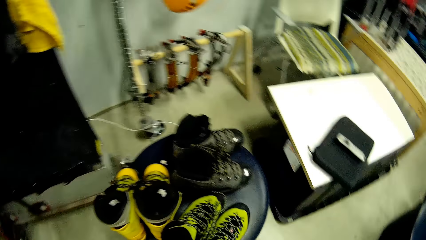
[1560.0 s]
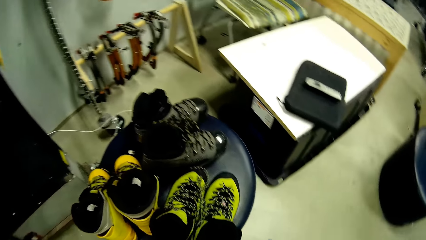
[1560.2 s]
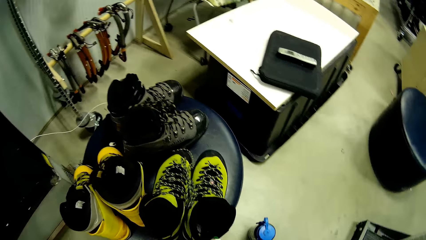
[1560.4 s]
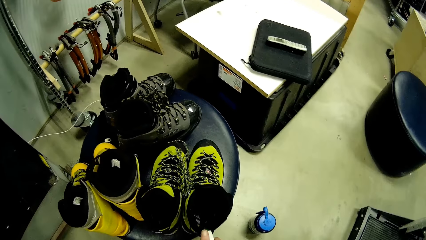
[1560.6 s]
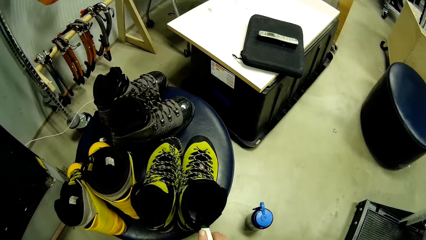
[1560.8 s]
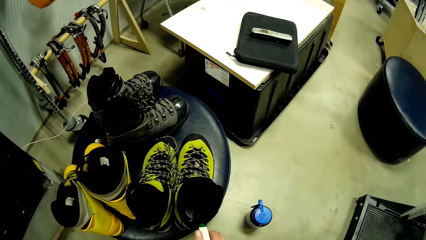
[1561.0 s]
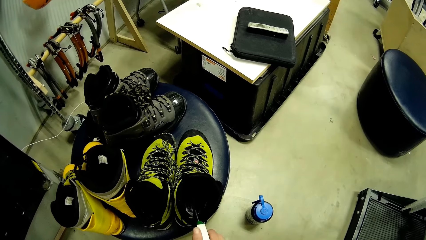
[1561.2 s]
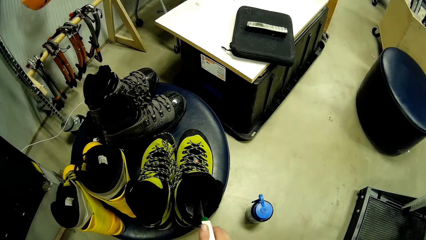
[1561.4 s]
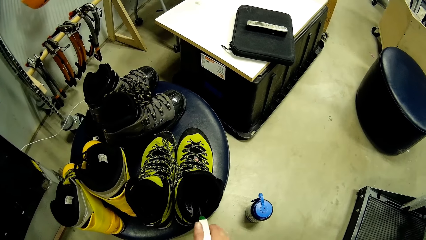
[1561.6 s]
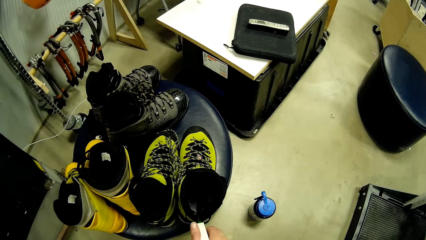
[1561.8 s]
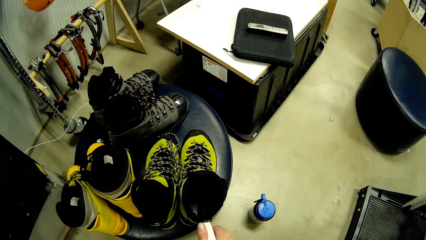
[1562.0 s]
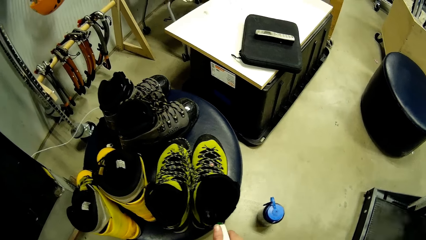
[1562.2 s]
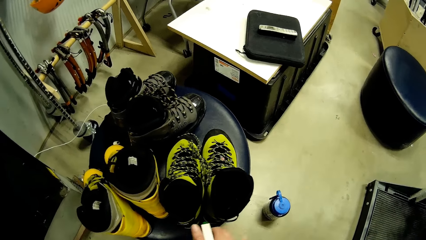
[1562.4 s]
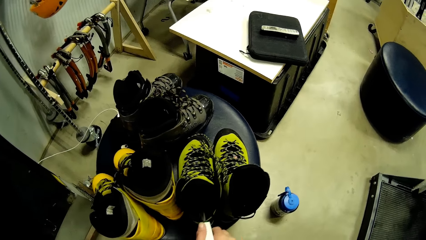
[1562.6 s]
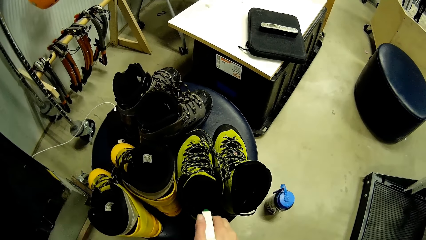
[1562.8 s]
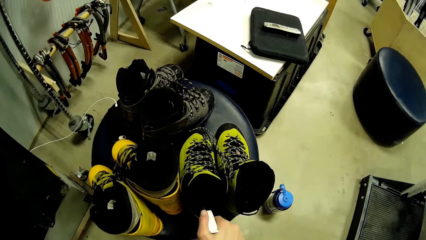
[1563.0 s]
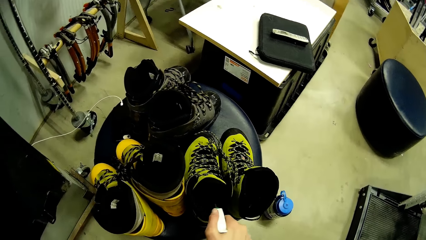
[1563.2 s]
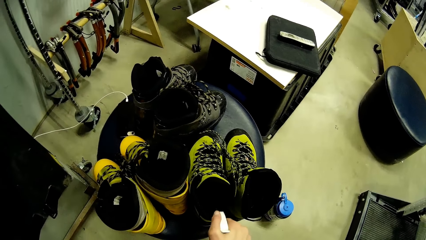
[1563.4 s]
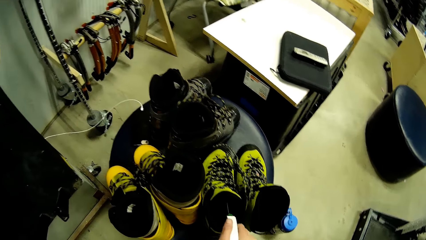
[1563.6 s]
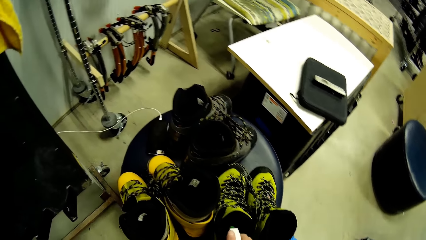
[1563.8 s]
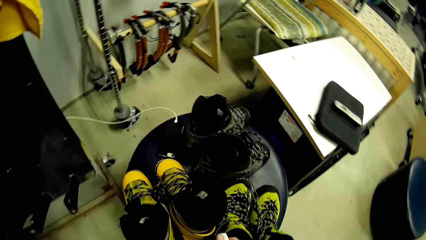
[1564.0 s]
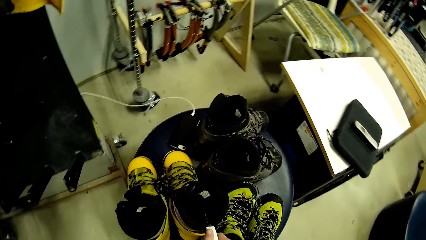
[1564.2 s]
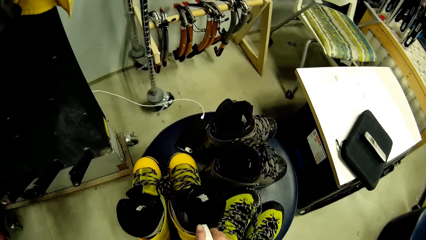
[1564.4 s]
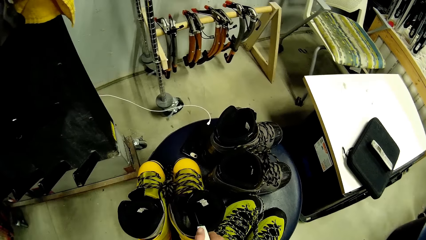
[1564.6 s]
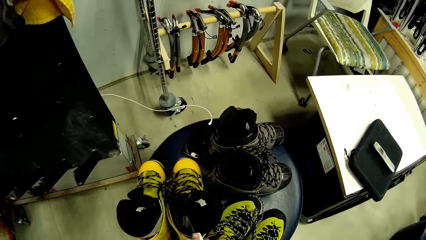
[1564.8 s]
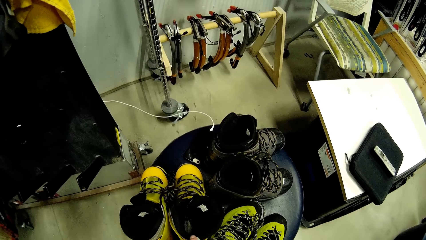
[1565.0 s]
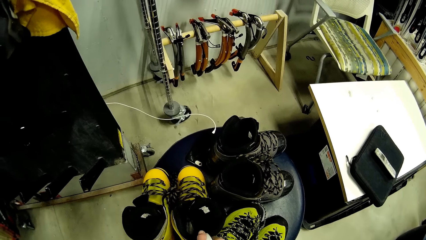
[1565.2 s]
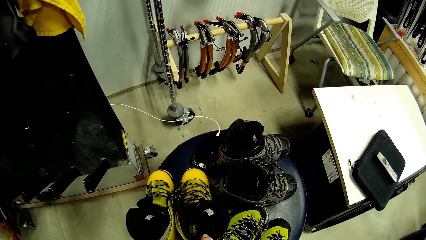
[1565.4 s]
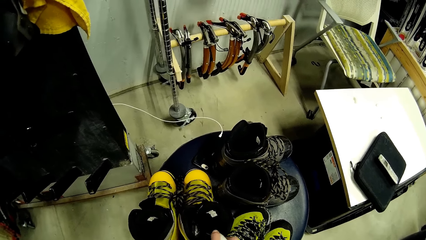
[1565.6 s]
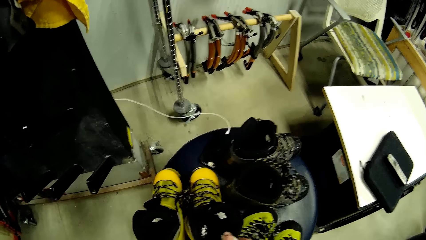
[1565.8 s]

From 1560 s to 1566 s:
The camera wearer sprays deodorants in the boots on the seat with a sprayer bottle in her right hand.

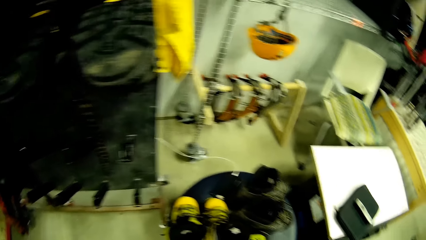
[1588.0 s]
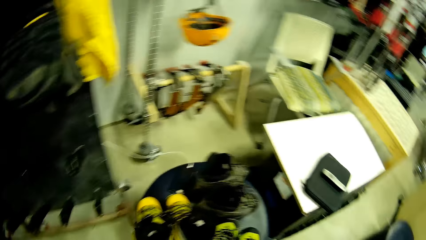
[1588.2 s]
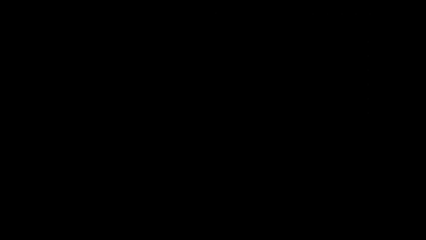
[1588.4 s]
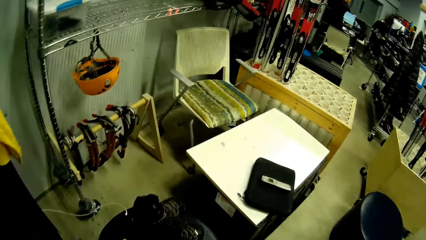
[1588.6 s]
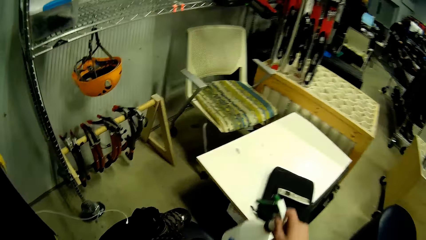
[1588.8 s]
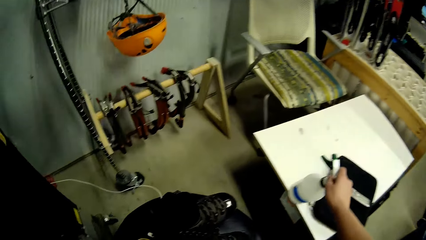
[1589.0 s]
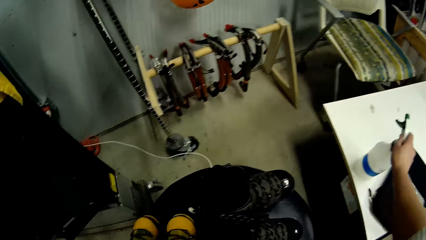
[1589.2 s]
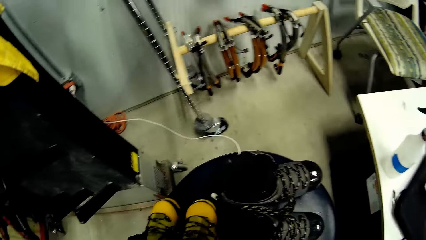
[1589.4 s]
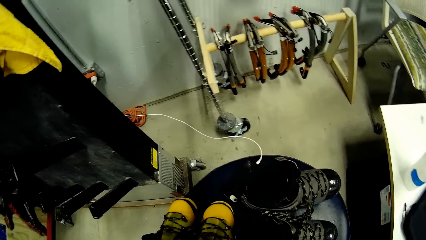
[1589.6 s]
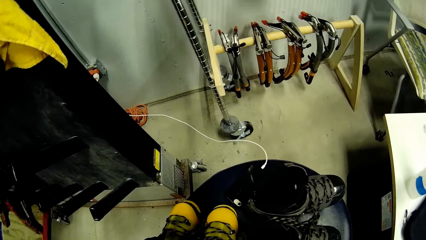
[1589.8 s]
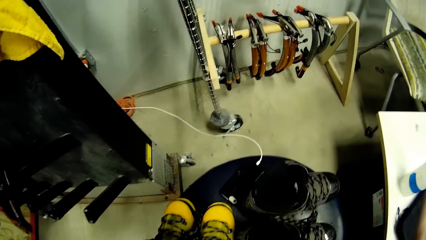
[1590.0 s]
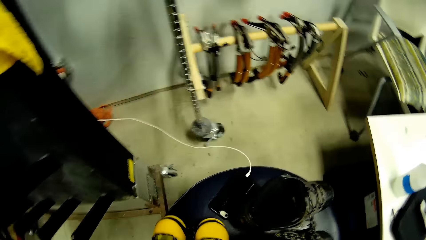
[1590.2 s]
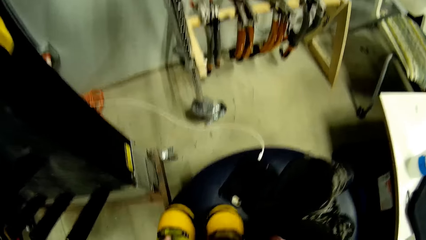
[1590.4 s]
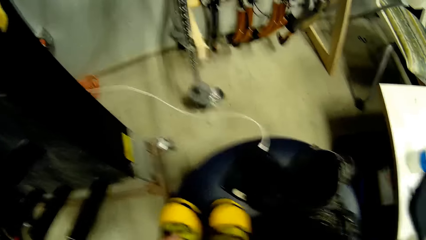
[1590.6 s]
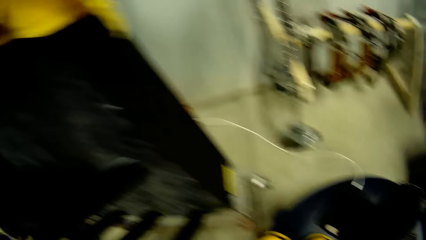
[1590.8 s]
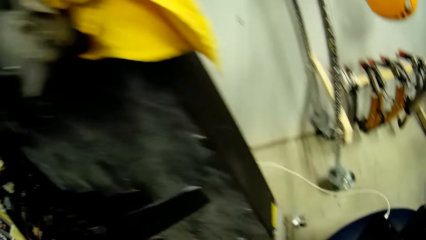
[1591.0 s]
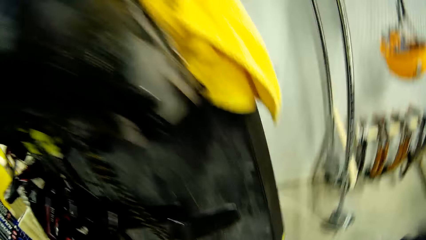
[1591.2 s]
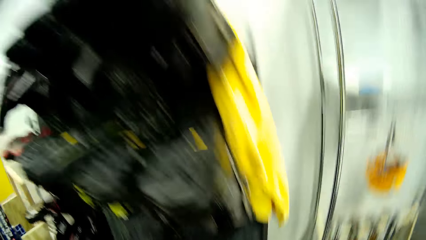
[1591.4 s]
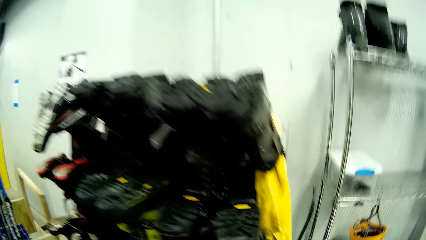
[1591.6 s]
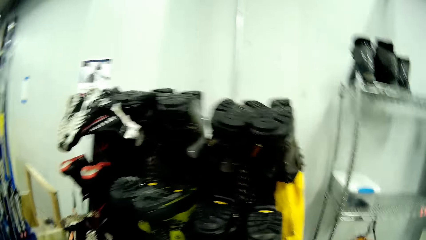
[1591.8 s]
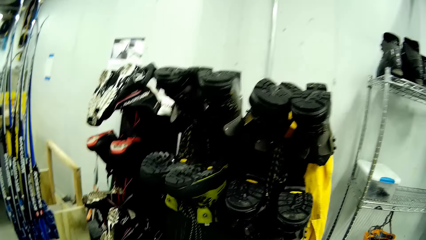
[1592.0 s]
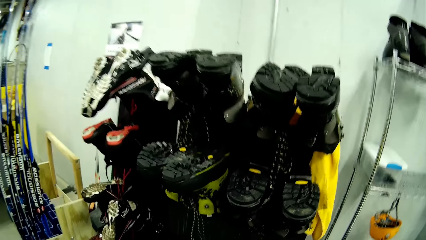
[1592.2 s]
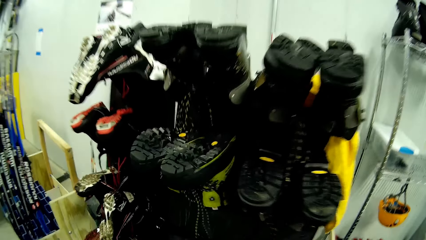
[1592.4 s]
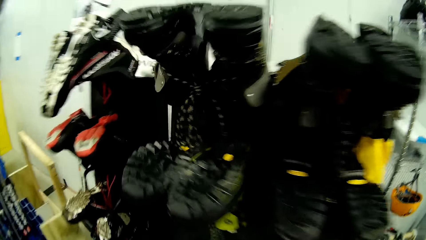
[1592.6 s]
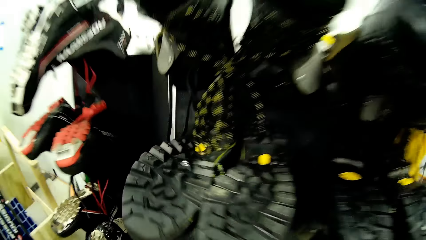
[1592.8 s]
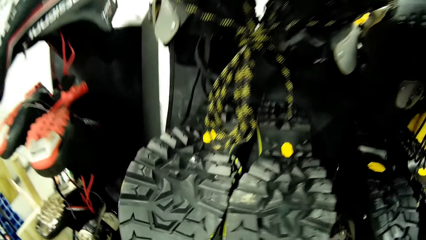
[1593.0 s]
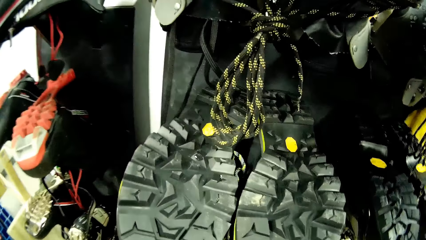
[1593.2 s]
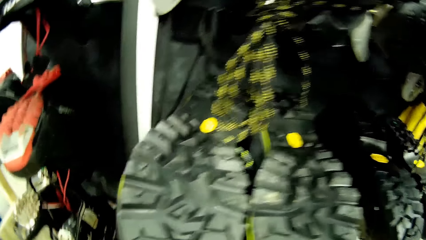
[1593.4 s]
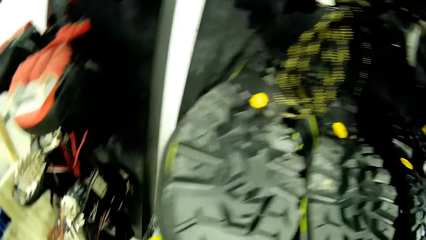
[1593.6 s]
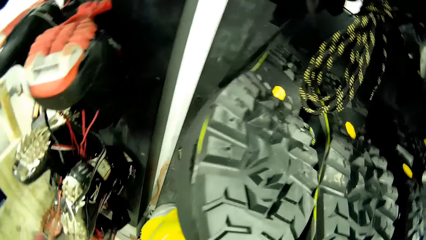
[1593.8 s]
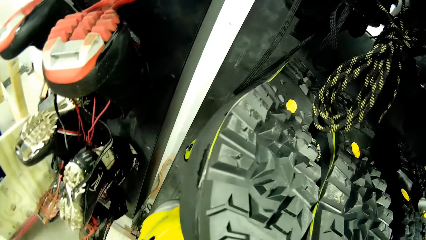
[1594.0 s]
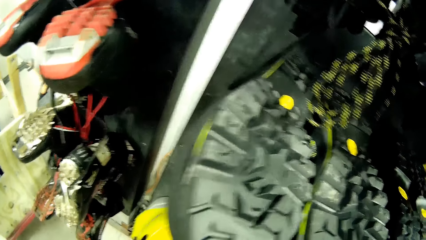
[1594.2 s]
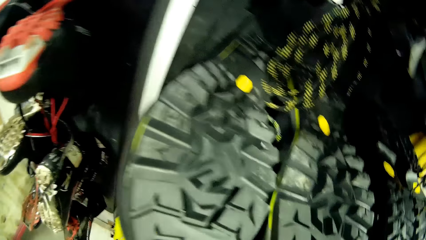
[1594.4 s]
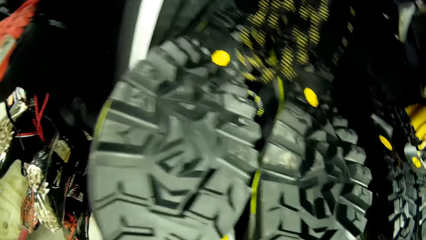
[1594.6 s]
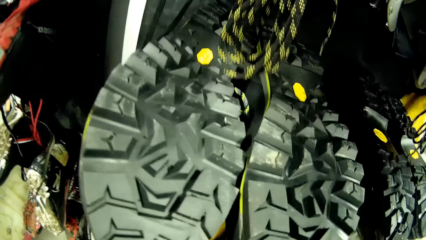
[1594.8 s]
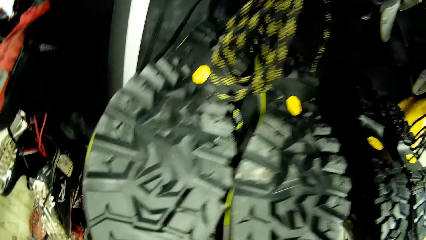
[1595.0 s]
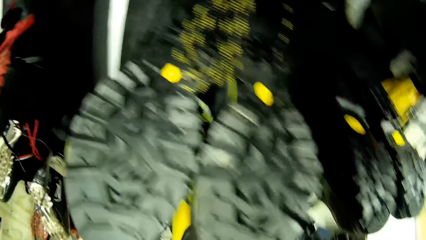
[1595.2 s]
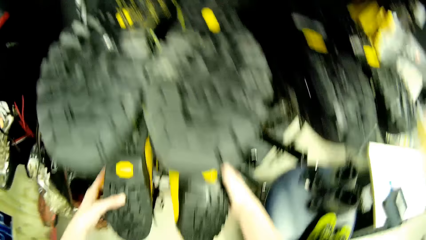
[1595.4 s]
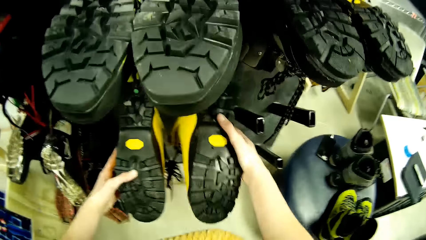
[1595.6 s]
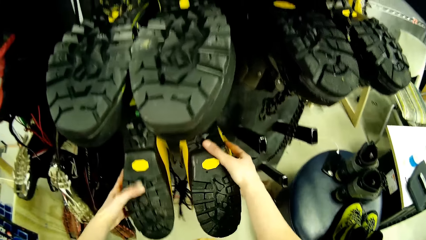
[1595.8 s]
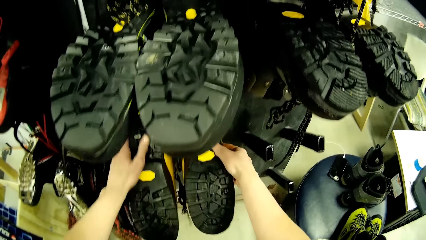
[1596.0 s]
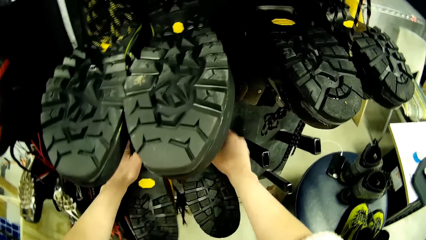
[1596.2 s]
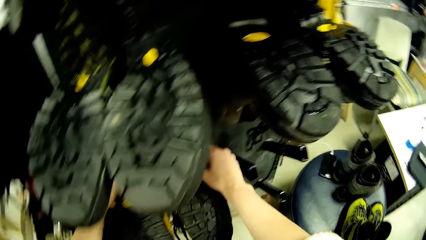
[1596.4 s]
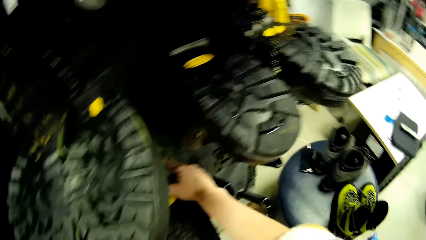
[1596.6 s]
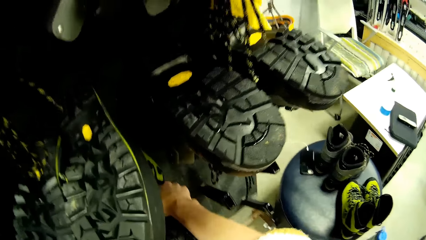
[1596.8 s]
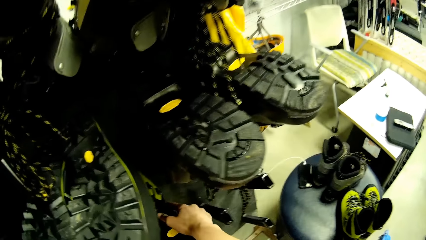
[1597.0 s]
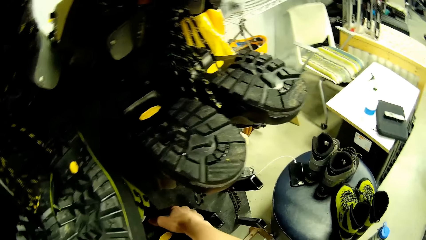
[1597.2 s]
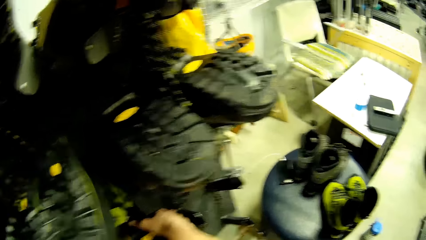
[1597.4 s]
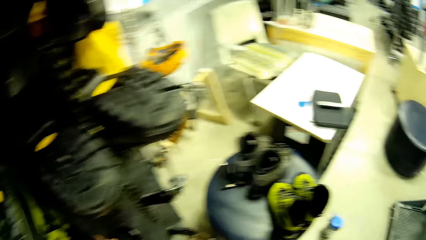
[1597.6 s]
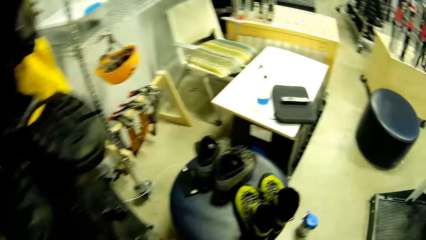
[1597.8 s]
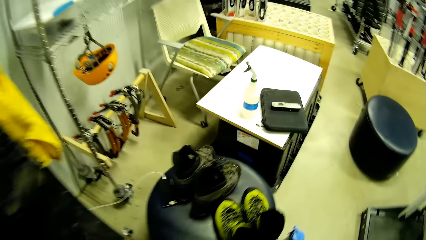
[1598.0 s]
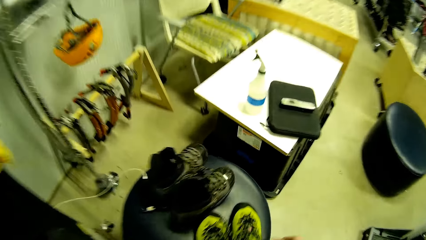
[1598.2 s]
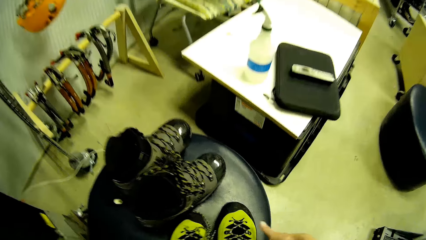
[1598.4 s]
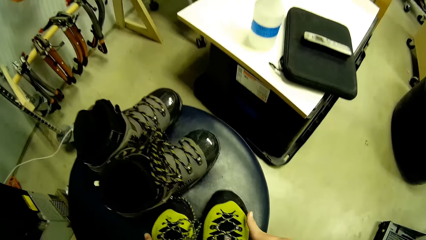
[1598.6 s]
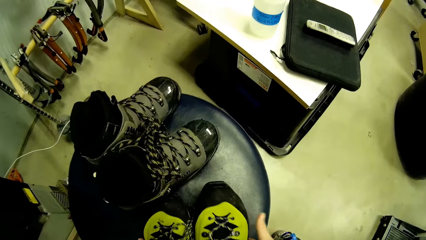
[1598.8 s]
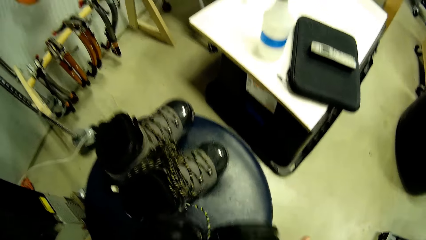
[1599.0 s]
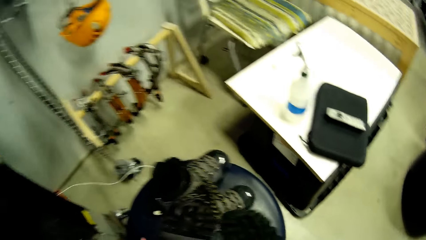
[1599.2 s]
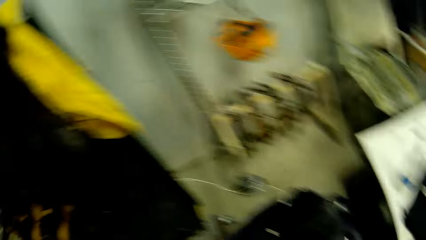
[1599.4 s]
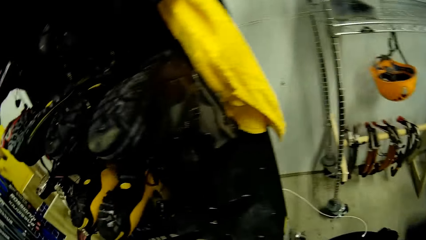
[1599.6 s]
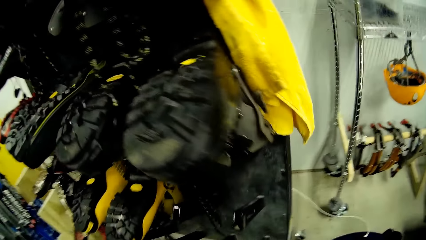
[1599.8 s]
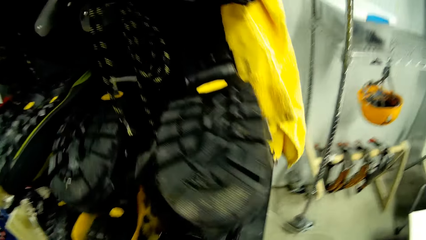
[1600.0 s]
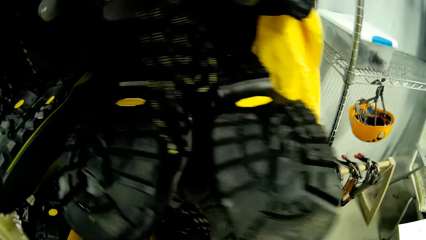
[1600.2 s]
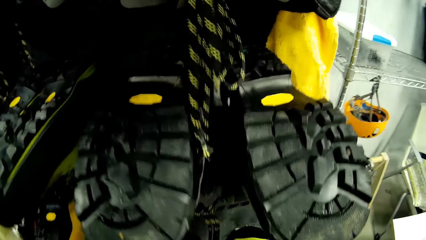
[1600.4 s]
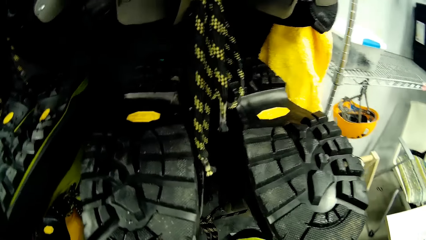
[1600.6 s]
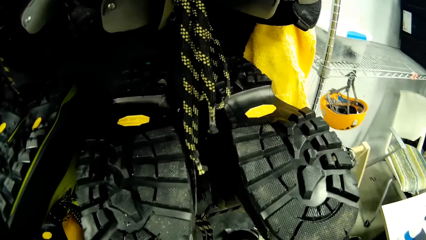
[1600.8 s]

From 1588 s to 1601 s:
The camera wearer drops the sprayer bottle on the table with her right hand. She picks the pair of boots or shoes from the seat with her hands. She looks at the shoes. She hangs the pair of boots on the boots rack with her hands. She picks the pair of boots from the seat with her hands.
